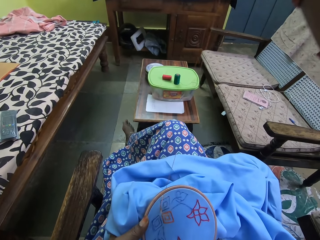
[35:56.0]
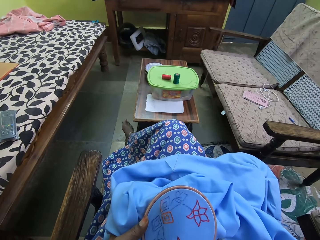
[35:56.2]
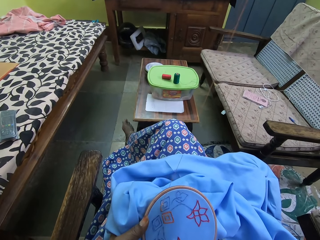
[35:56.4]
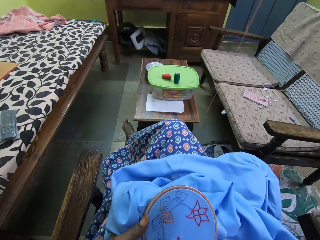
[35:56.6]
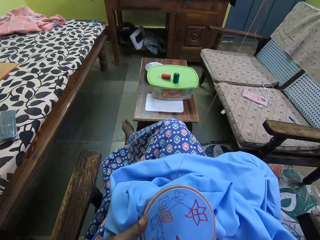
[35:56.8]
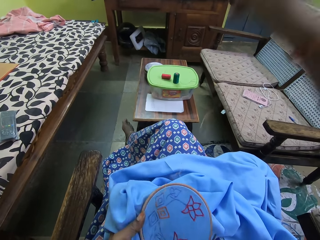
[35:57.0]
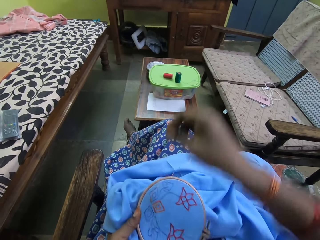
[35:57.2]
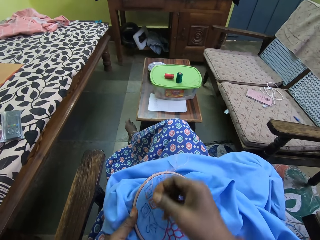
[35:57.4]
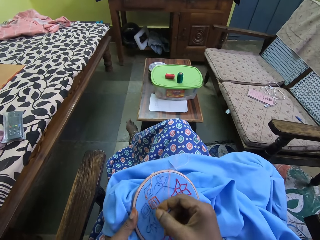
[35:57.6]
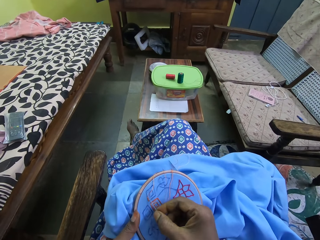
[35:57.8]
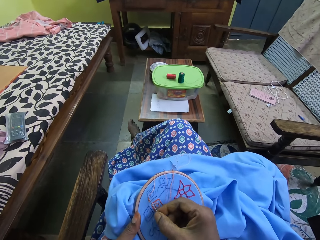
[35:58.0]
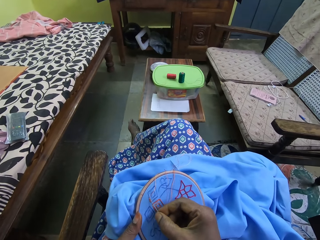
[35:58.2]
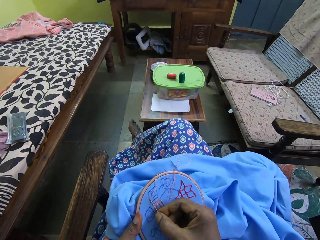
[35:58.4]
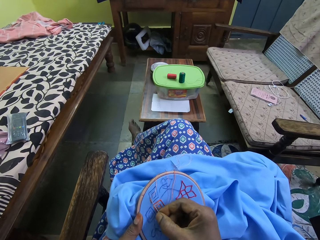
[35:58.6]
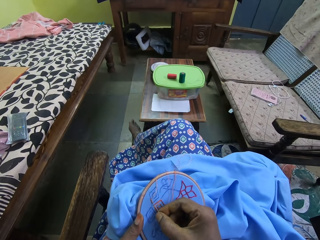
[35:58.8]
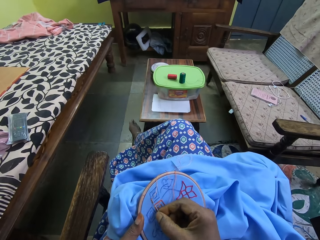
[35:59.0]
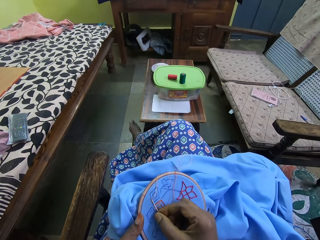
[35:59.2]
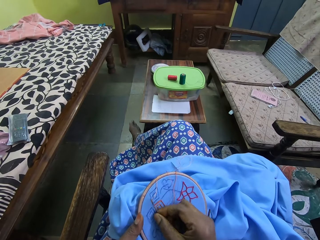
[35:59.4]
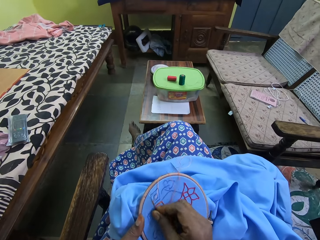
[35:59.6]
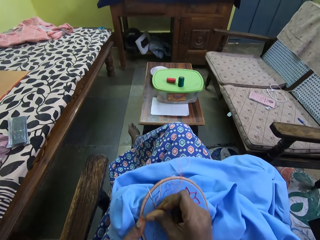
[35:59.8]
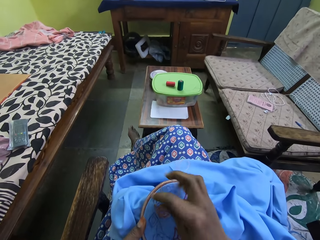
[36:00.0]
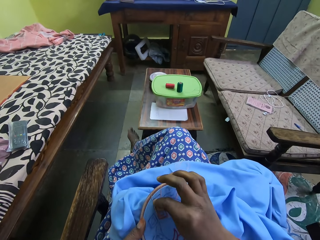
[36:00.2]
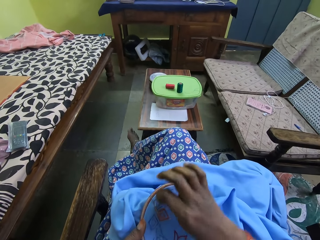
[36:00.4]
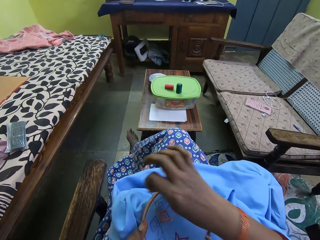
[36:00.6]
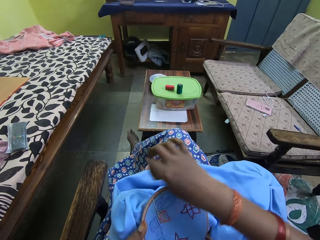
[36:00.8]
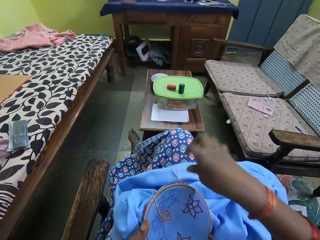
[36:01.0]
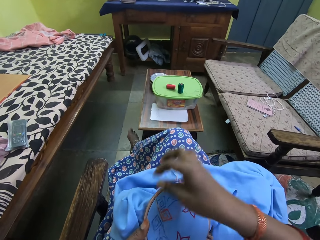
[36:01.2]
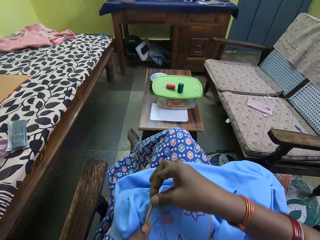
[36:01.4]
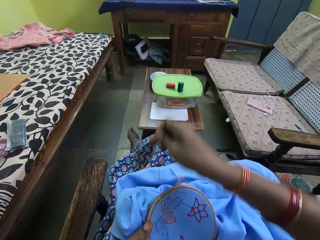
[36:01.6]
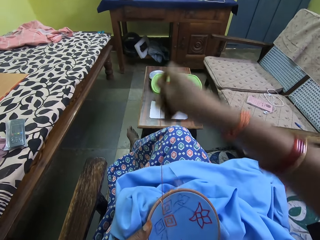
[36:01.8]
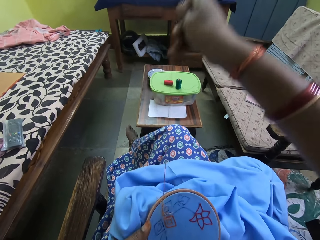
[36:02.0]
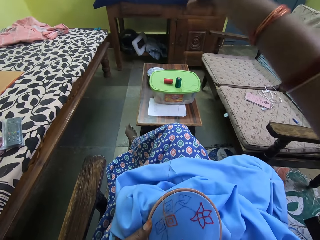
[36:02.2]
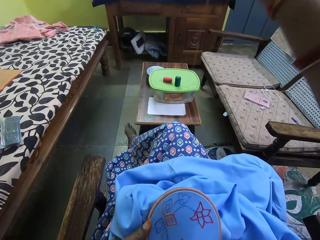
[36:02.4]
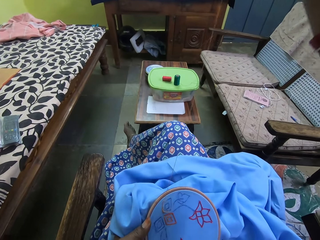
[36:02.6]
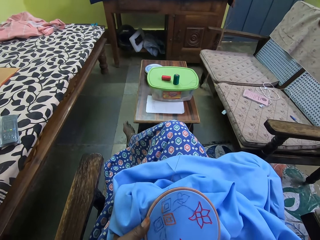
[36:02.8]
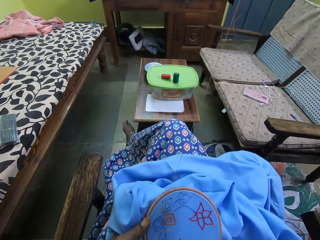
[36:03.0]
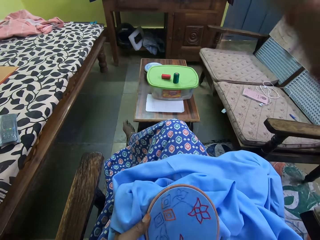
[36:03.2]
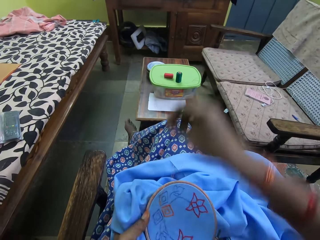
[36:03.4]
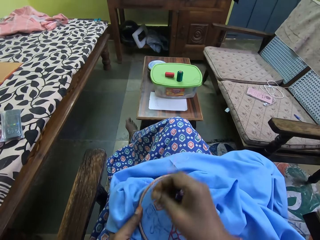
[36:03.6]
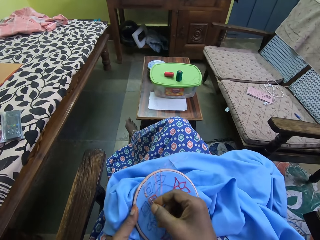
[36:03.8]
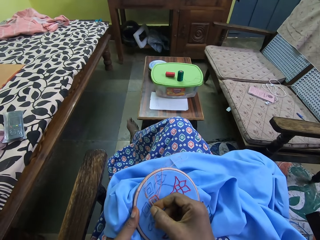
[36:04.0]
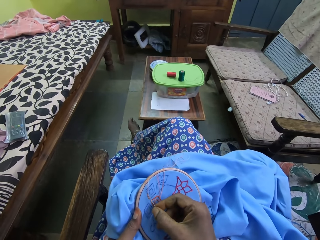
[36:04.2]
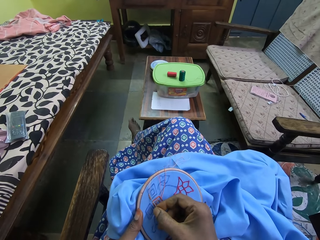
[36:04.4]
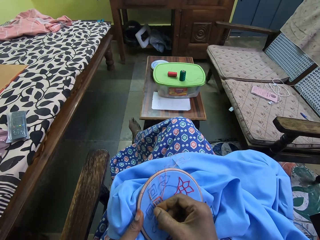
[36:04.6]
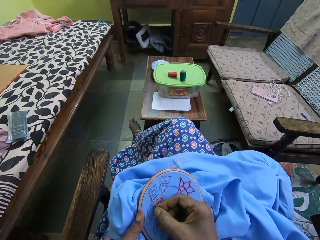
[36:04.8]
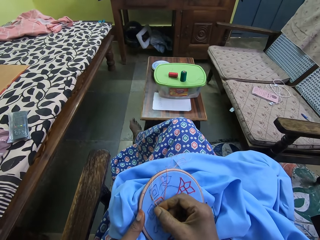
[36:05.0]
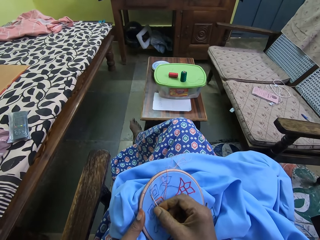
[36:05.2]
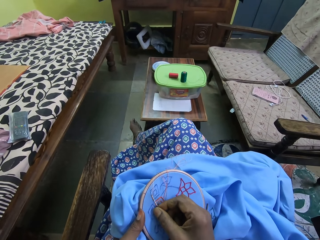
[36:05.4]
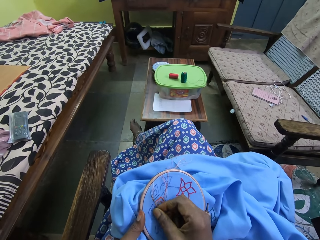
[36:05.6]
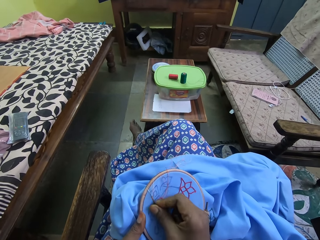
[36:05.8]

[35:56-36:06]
The camera wearer pulls the thread with the right hand. They place the needle on the bag with the right hand. They rotate the thread around the needle with the right hand. They pull the thread with the right hand. They place the needle on the bag with the right hand.

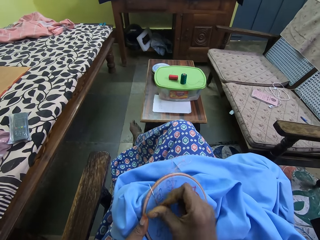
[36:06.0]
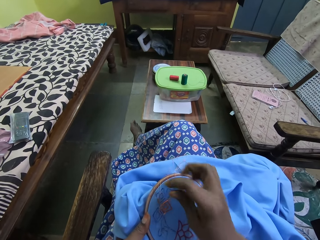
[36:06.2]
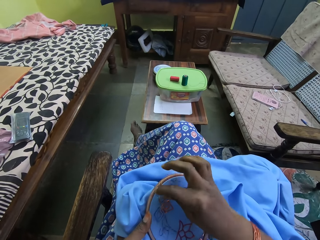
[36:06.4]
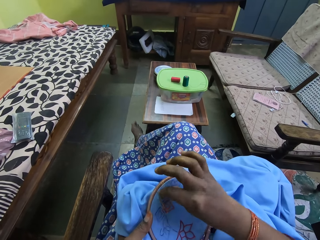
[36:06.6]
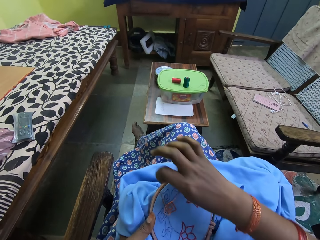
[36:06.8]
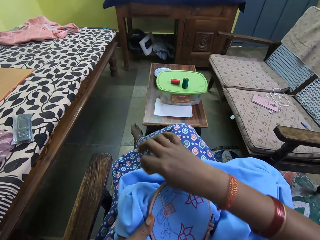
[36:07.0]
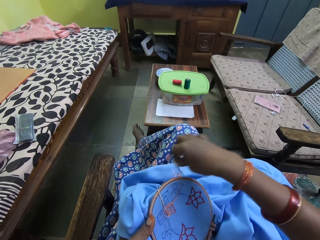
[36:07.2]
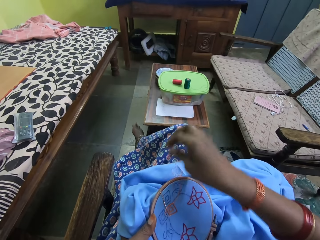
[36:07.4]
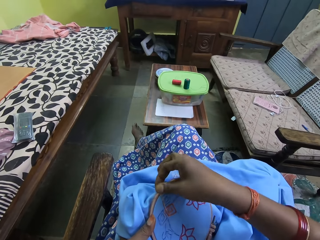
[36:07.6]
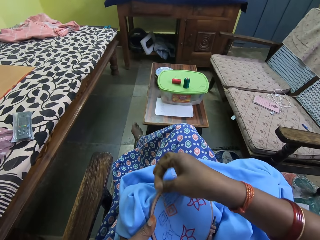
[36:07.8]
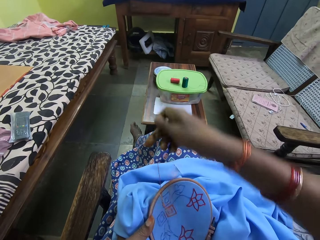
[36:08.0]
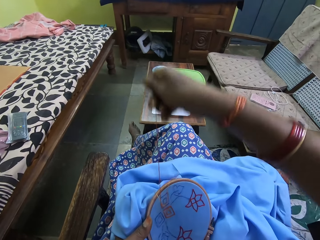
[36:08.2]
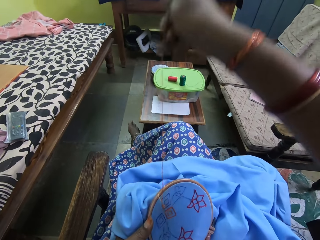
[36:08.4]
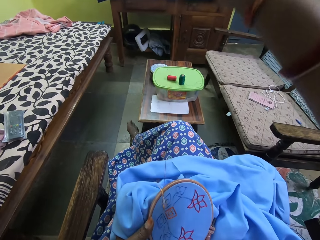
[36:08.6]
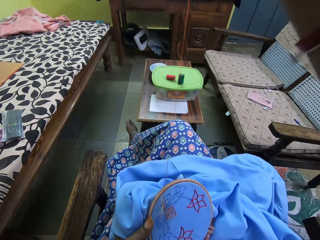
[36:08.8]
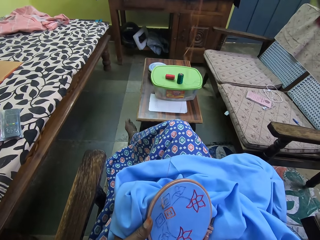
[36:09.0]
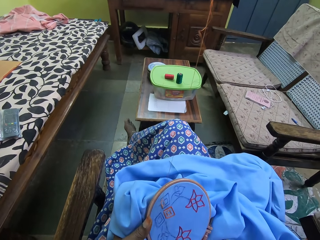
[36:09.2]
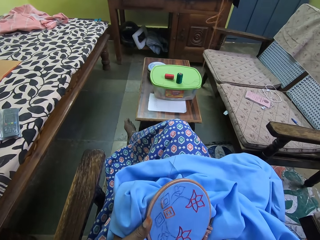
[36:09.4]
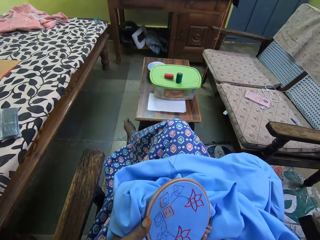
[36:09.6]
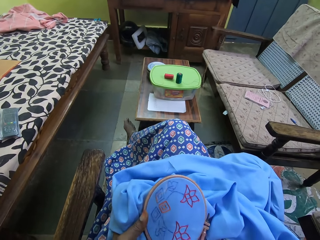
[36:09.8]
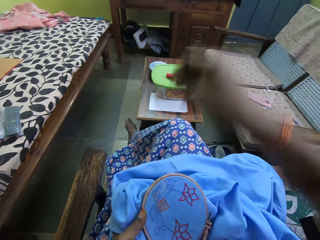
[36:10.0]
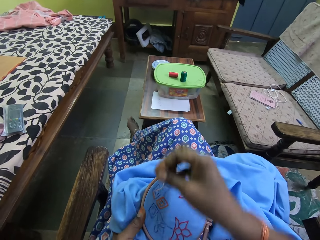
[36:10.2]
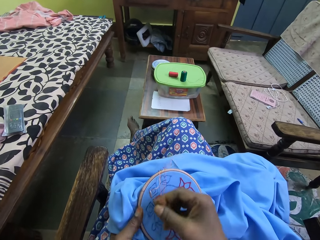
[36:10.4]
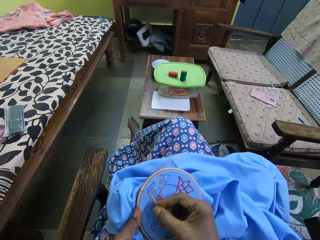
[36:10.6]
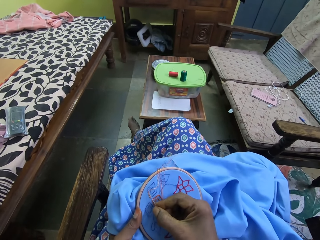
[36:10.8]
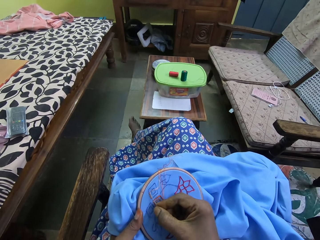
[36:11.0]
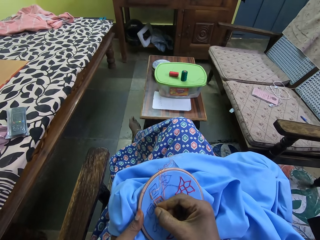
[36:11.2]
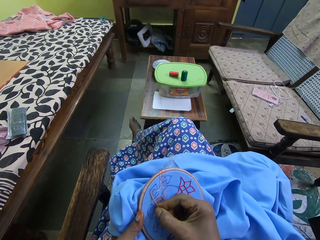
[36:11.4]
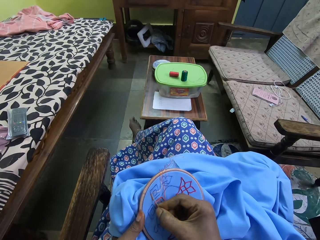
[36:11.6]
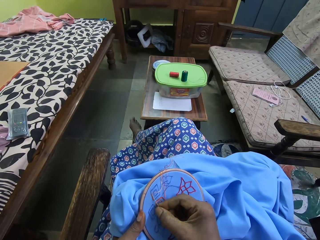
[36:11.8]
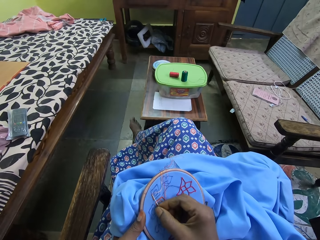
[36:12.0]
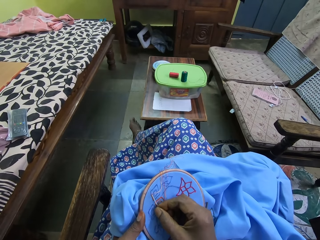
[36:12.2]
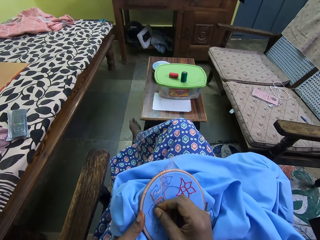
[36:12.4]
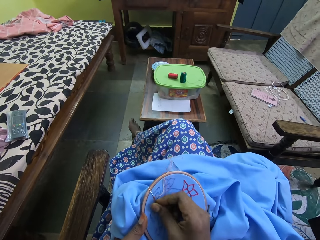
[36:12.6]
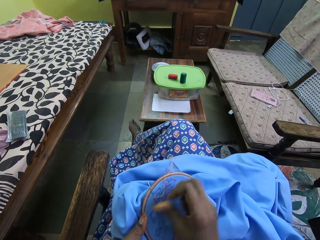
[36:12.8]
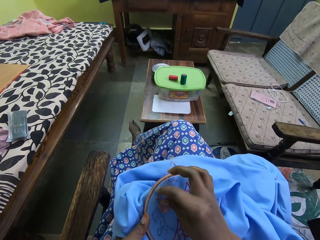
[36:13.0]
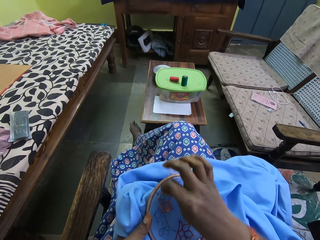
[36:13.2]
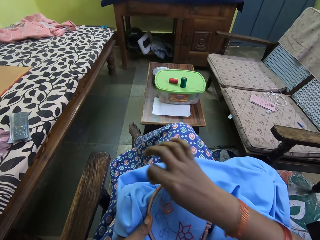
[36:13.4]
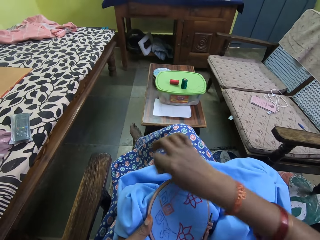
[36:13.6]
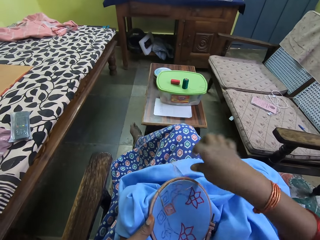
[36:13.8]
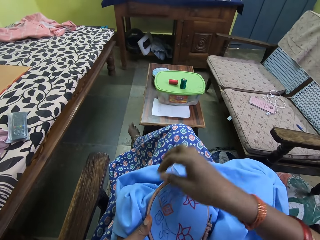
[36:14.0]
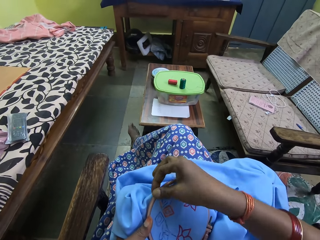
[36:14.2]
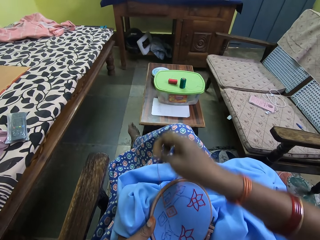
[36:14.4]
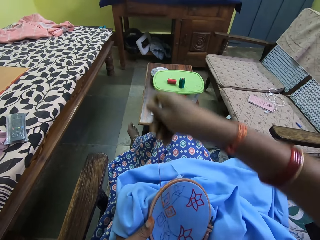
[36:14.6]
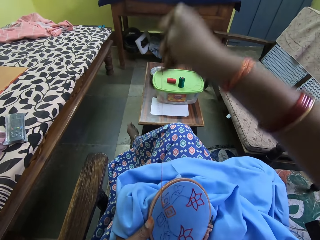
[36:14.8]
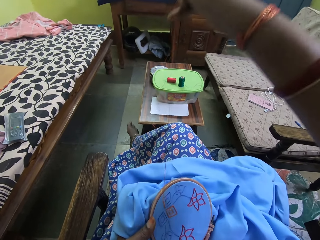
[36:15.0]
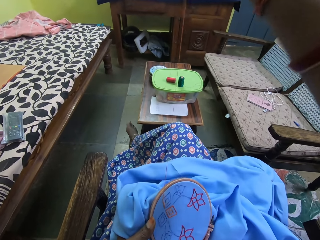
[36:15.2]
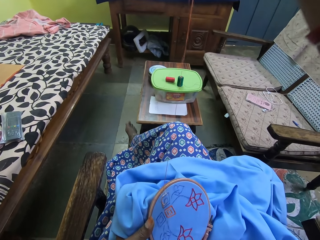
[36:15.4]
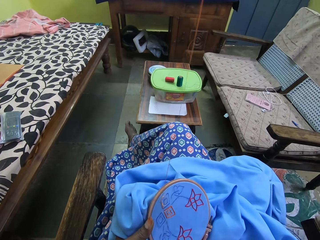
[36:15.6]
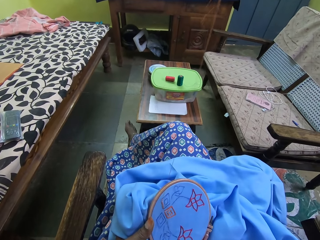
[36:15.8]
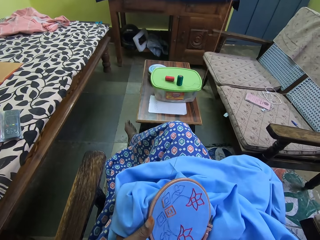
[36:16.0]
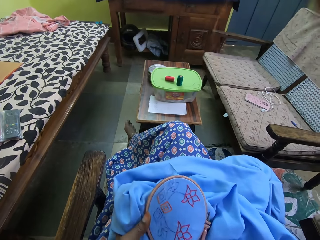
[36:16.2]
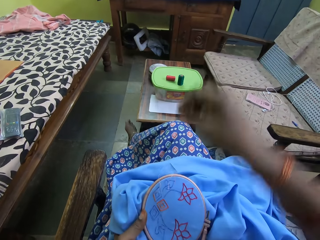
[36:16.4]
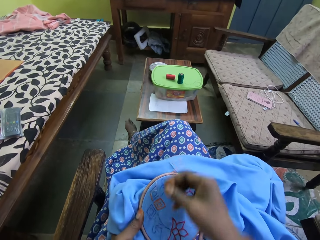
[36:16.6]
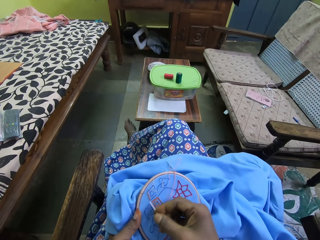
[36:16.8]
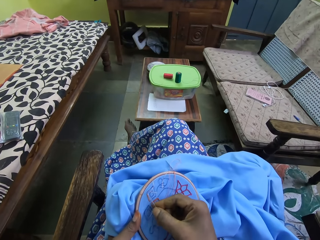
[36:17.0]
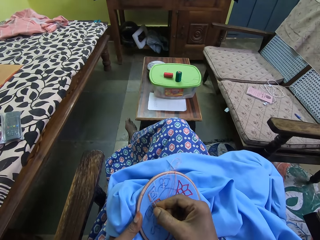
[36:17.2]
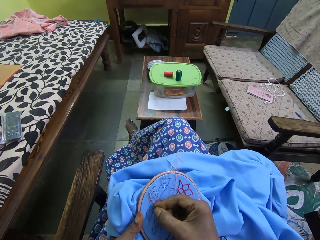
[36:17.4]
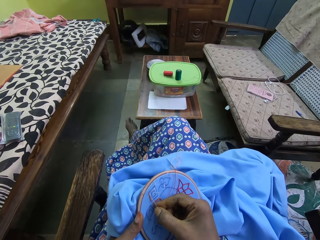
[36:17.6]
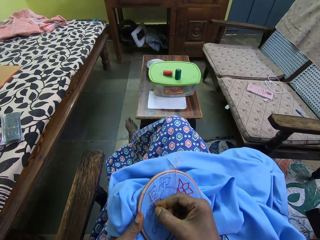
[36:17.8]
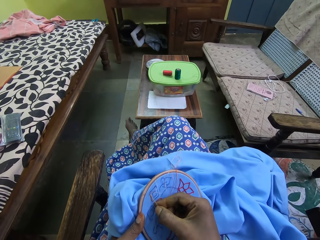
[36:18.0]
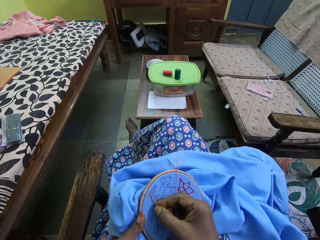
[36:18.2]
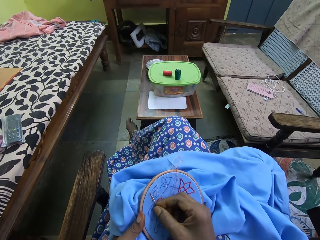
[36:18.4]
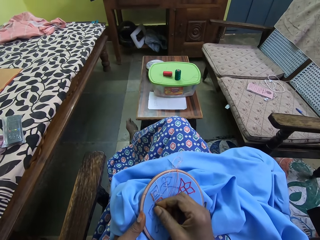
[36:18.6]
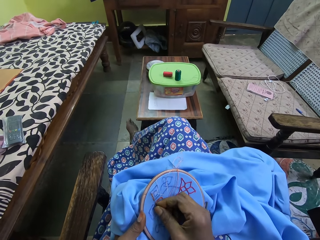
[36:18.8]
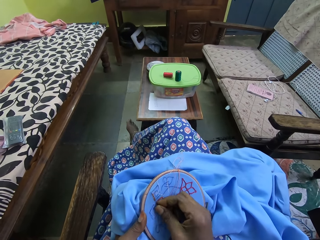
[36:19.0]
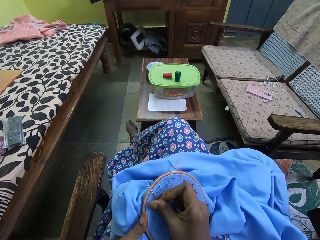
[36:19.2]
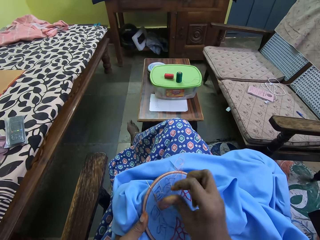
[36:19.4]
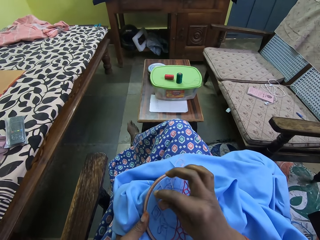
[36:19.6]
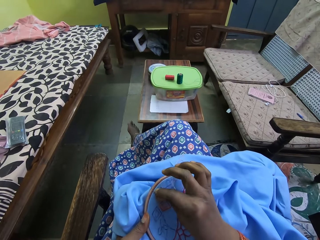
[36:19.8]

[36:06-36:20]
The camera wearer rotates the thread around the needle with the right hand. They pull the thread with the right hand. They place the needle on the bag with the right hand. They rotate the thread around the needle with the right hand. They pull the thread with the right hand. They penetrate the needle on the cloth.
